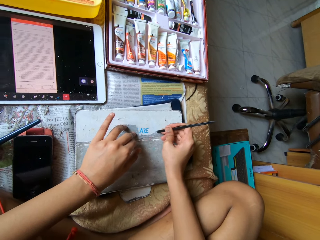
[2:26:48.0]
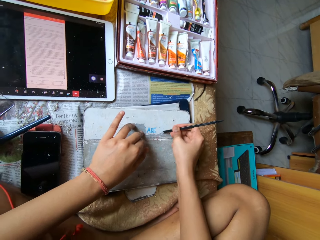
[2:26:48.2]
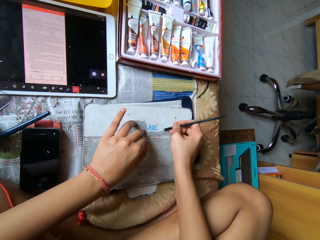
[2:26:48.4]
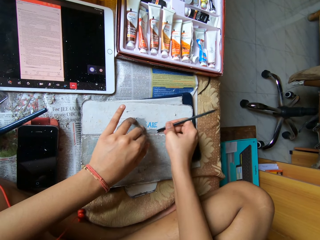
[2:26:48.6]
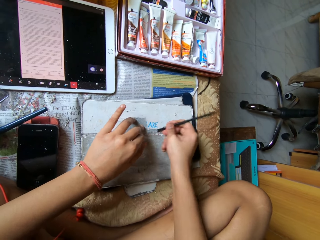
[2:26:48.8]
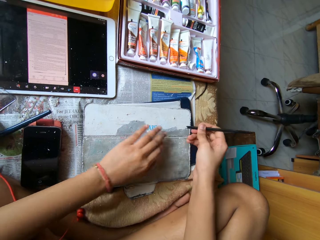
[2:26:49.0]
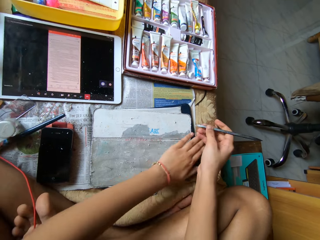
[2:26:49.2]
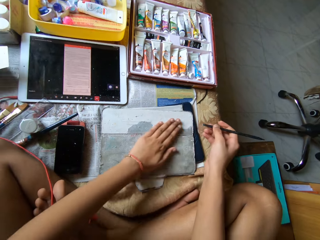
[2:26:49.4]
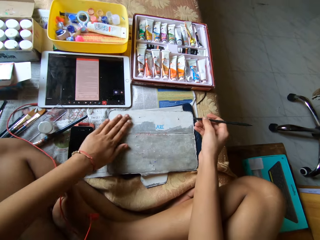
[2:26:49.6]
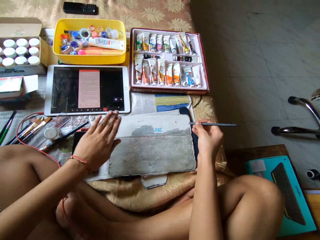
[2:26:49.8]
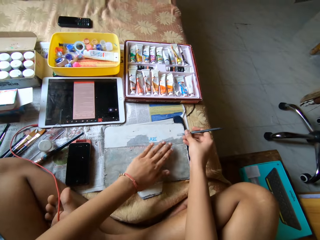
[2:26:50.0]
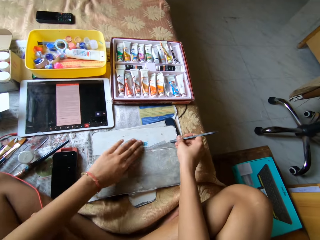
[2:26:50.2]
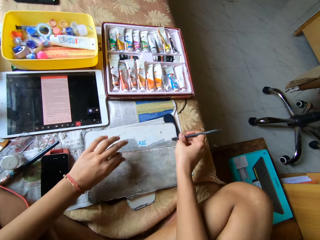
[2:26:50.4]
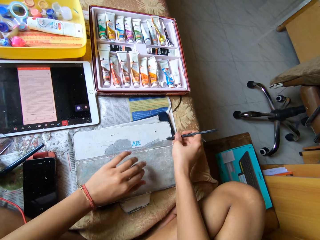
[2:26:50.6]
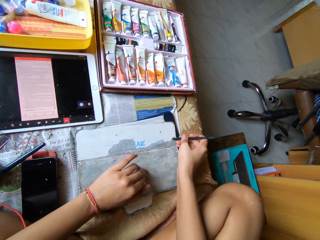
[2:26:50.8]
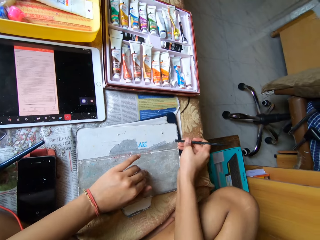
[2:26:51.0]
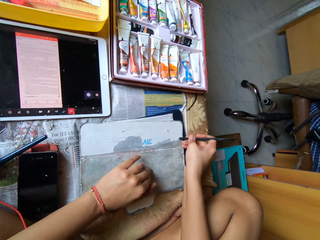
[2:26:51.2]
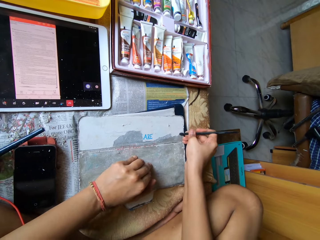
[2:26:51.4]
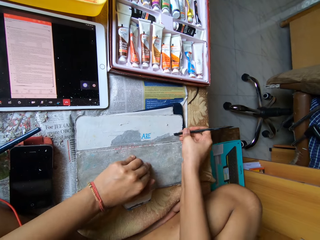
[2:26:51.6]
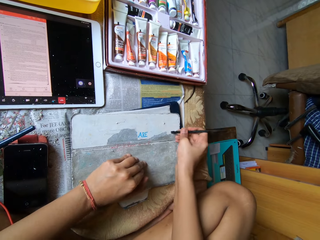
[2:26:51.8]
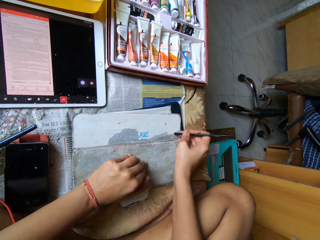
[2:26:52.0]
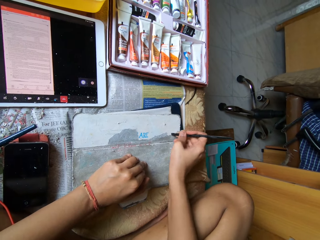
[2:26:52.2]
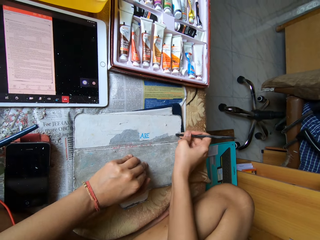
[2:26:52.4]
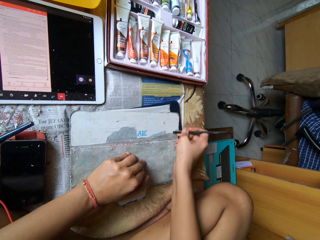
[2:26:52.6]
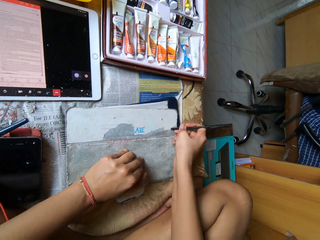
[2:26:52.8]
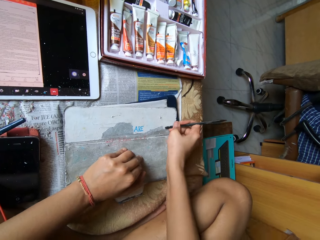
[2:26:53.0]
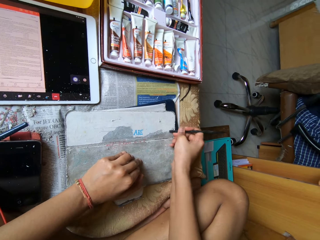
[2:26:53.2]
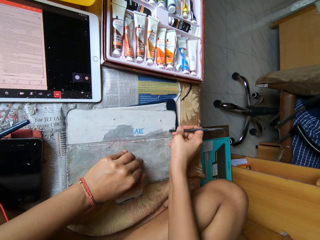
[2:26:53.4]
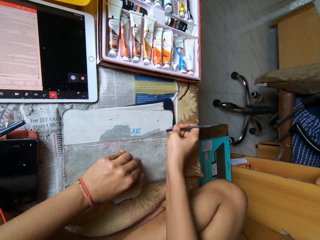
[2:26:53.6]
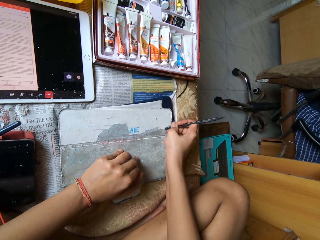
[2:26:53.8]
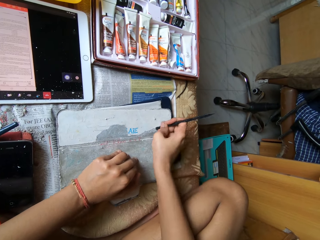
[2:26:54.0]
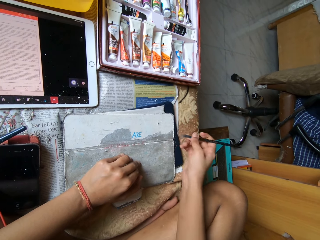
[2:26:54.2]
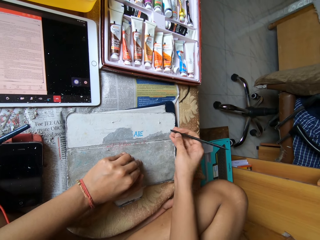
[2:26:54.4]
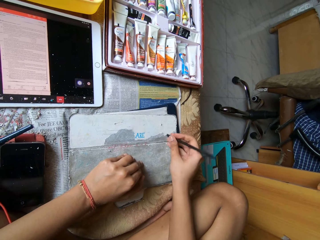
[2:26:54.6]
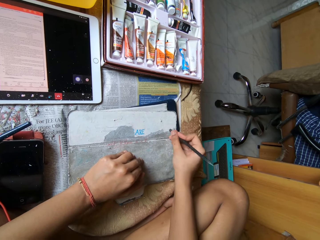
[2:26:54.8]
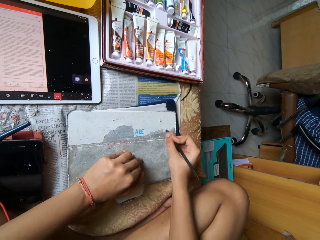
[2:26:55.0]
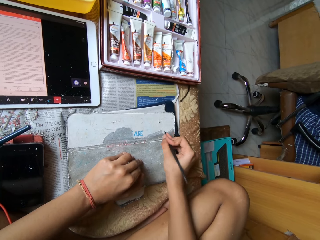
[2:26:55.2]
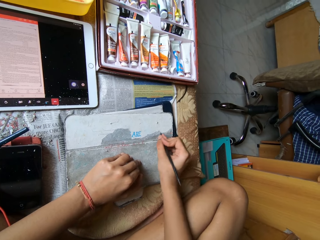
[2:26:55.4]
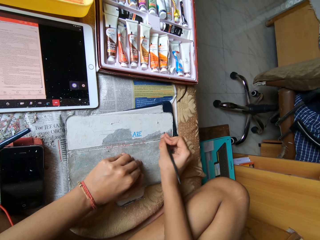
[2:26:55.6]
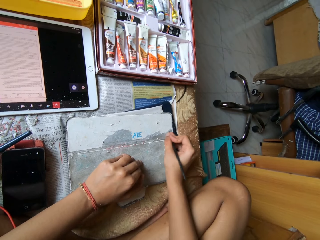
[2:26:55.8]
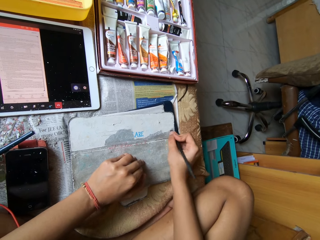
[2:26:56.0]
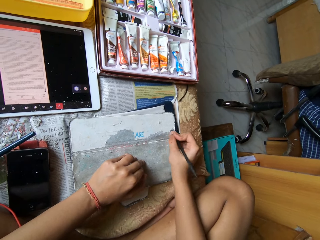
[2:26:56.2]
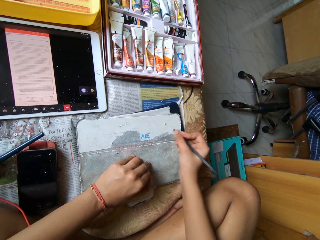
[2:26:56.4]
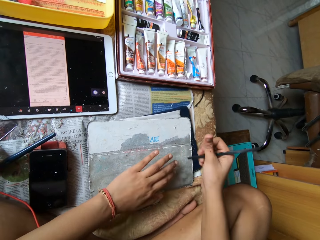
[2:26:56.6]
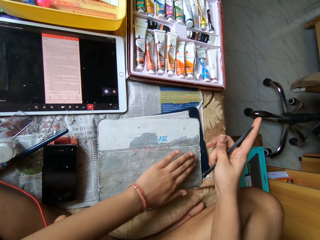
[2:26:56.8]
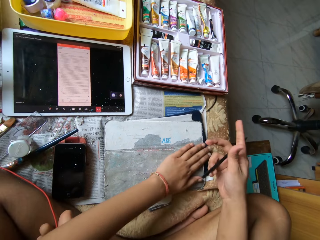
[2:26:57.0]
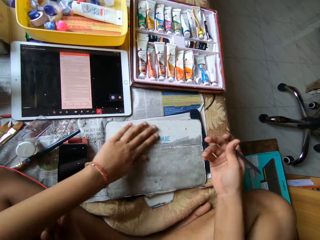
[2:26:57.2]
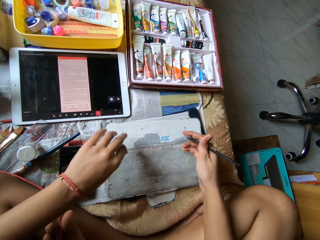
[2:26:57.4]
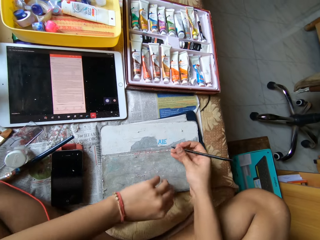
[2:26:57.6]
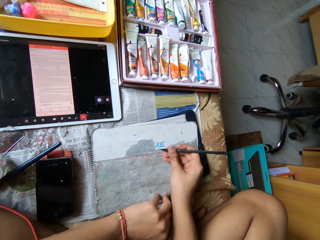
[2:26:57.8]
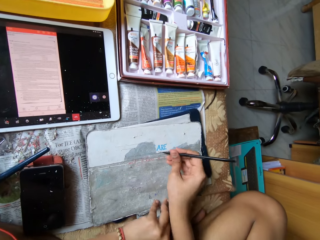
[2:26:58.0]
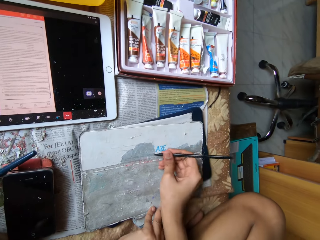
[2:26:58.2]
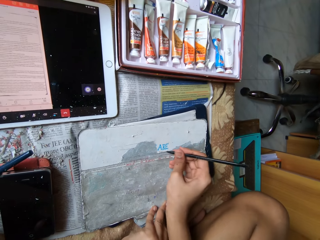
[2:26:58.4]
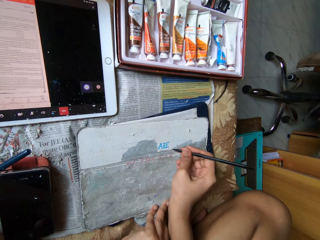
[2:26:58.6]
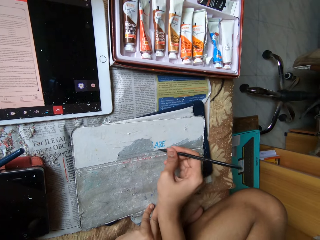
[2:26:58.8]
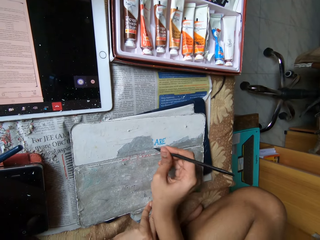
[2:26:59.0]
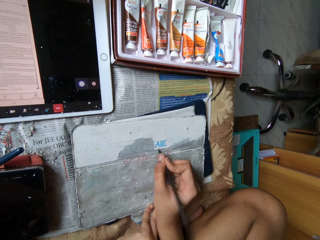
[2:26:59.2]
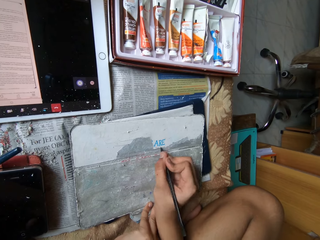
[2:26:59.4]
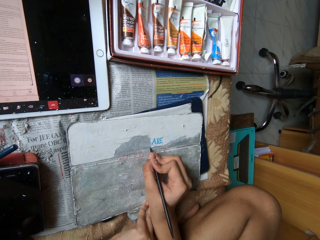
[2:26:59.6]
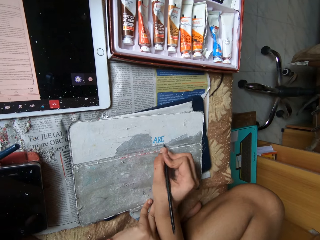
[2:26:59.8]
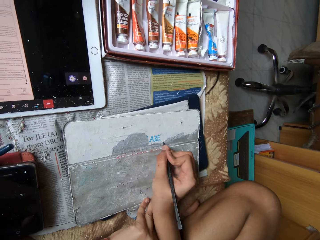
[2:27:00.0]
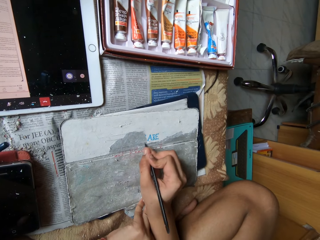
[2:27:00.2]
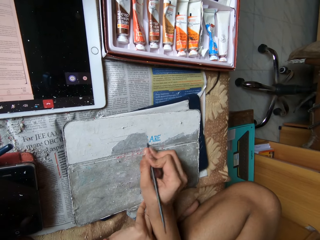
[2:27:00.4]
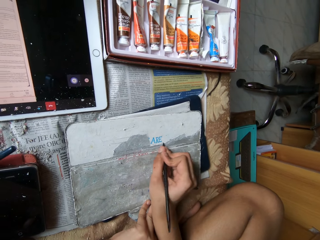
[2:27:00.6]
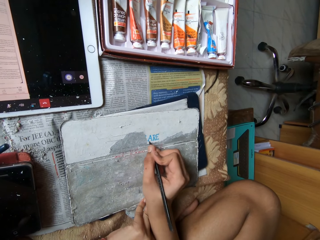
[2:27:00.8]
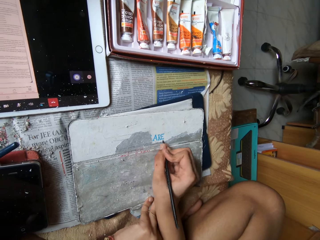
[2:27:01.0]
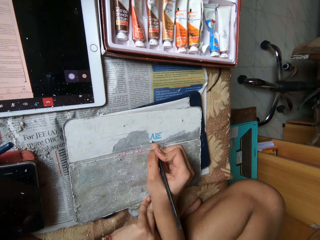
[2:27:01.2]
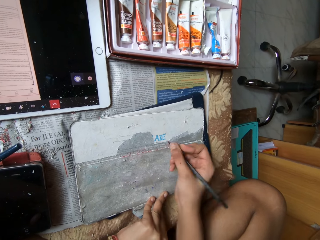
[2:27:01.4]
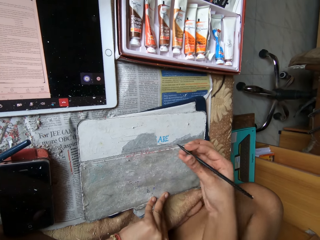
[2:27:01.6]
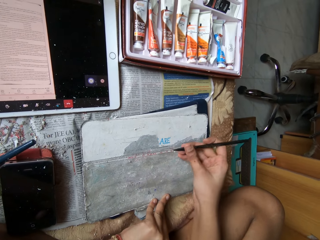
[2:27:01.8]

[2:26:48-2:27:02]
The camera wearer dusts the pouch on the tablet device with her left hand and peels the pouch on the tablet device with the pen in her right hand. She removes paper with a black stick spudger. She dusts the pouch on the tablet device with her left hand and peels the pouch on the tablet device with the pen in her right hand.

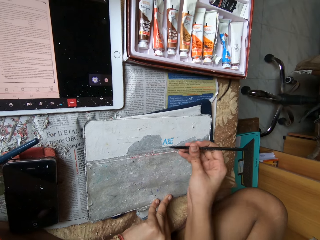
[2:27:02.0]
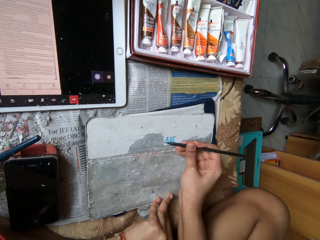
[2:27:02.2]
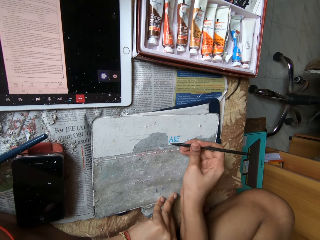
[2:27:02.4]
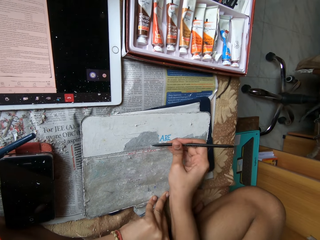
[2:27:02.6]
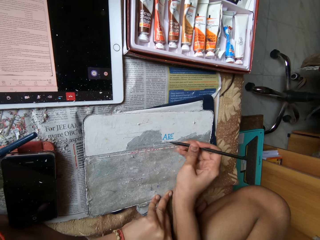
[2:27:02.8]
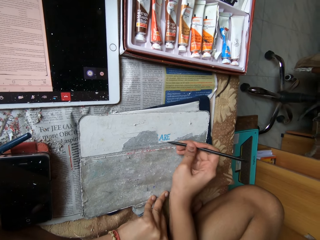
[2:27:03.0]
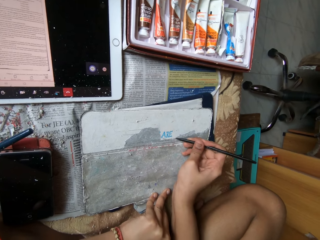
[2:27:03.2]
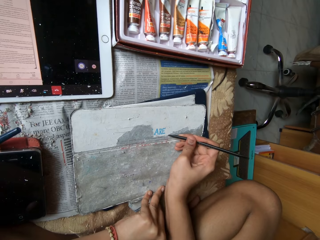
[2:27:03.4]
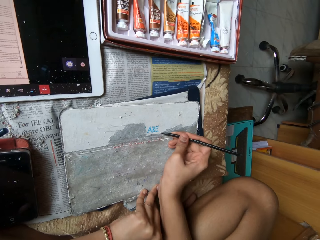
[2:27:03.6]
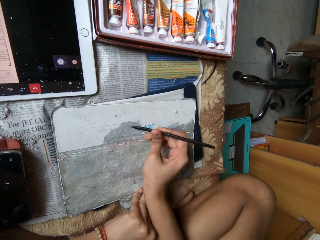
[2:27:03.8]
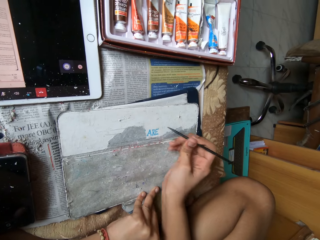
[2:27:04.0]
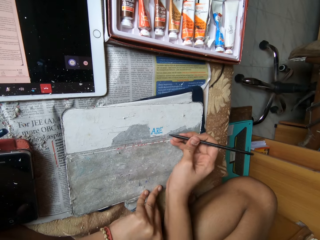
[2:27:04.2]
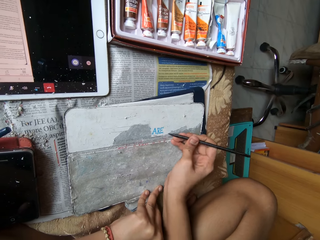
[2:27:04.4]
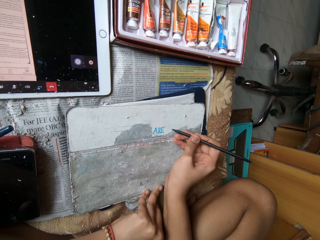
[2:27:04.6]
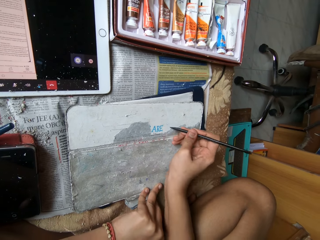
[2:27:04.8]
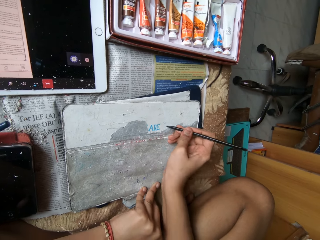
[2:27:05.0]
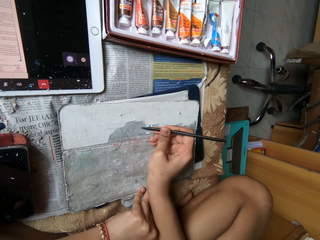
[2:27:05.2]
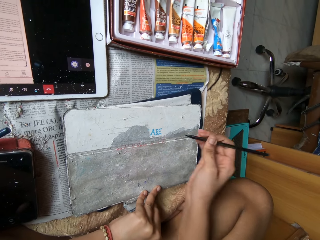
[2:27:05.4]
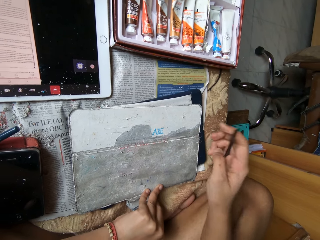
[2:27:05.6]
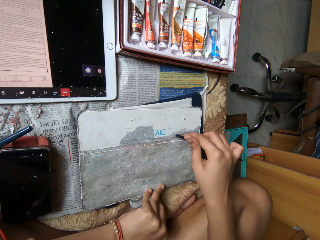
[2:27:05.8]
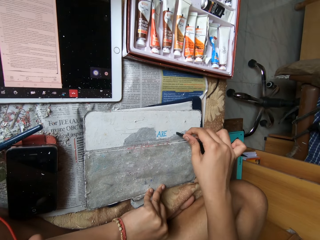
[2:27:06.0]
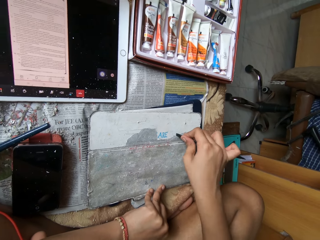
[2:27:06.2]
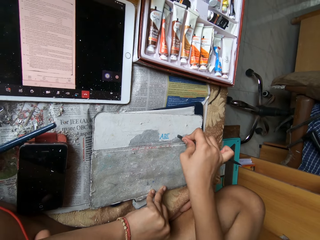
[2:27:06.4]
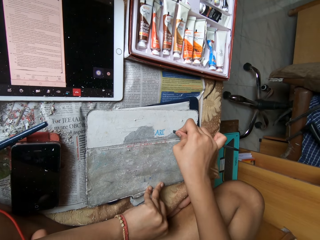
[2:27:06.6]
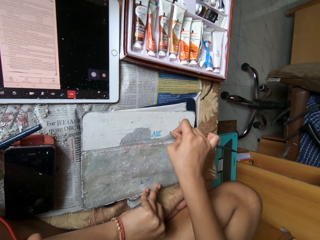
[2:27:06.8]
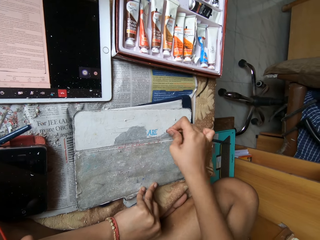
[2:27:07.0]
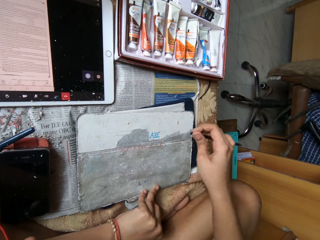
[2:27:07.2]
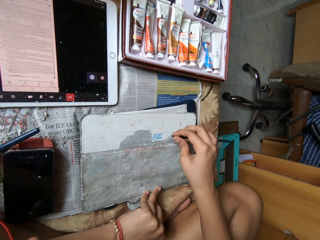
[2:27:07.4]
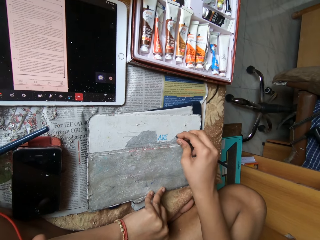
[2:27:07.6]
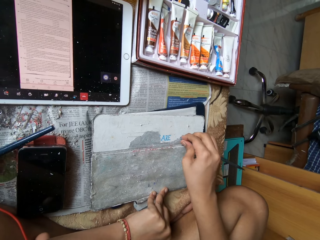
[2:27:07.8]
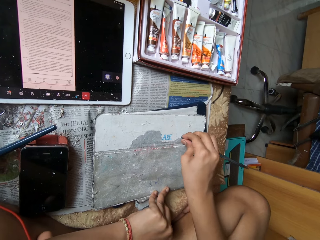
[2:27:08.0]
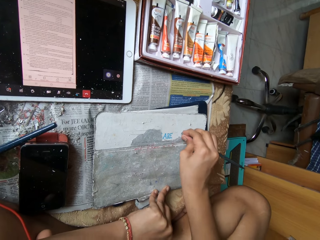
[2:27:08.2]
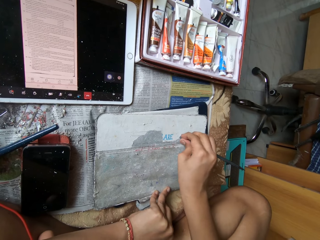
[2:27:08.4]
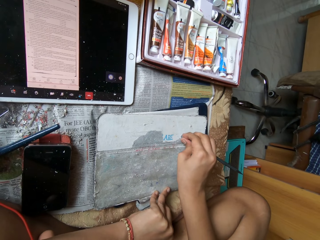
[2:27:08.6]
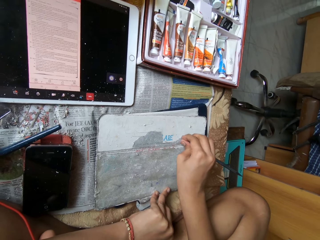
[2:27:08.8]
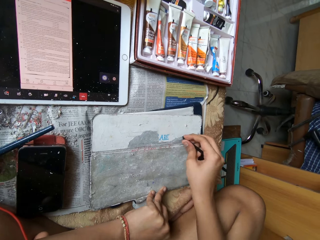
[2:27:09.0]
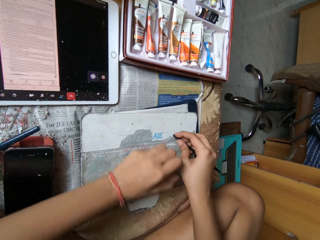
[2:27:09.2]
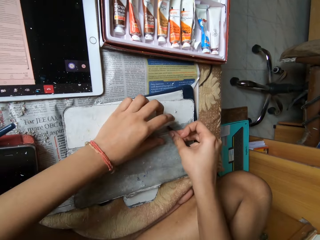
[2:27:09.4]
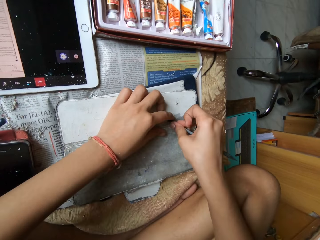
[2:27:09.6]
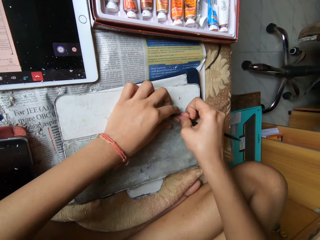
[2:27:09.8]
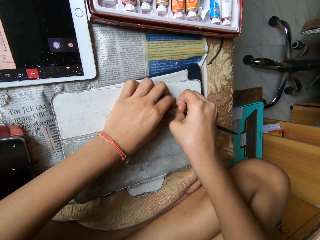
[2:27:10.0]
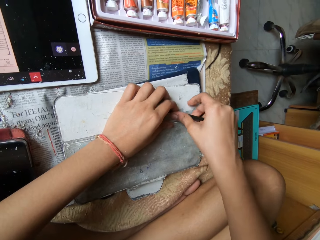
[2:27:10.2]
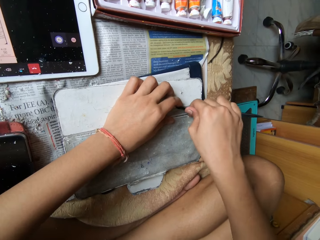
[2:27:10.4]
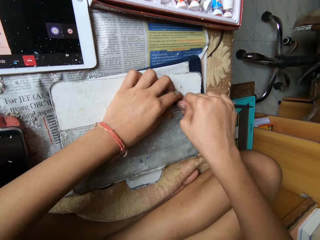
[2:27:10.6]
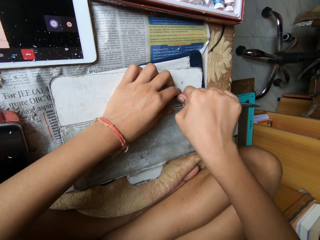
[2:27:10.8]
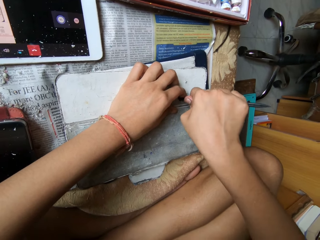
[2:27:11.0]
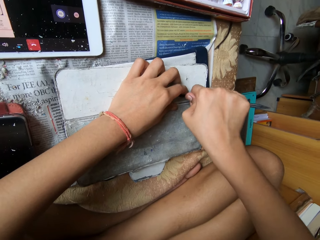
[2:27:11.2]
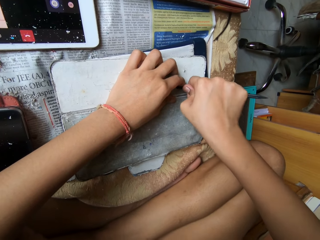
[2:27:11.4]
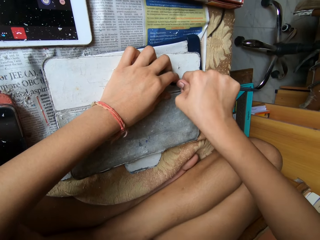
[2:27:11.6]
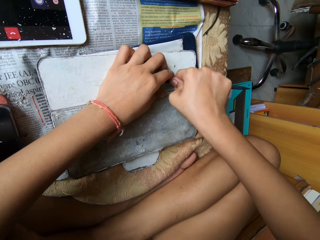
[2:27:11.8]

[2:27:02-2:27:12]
The camera wearer removes paper with a black stick spudger.
